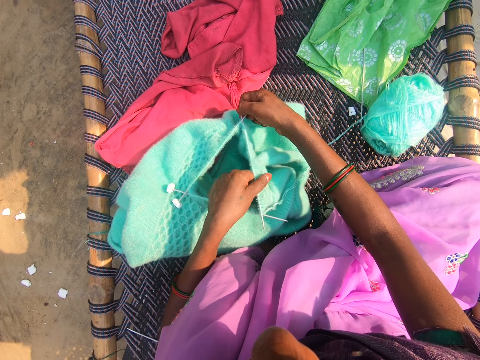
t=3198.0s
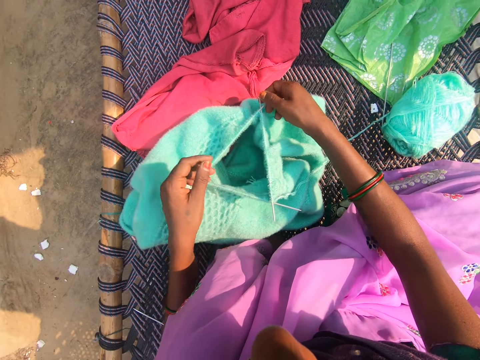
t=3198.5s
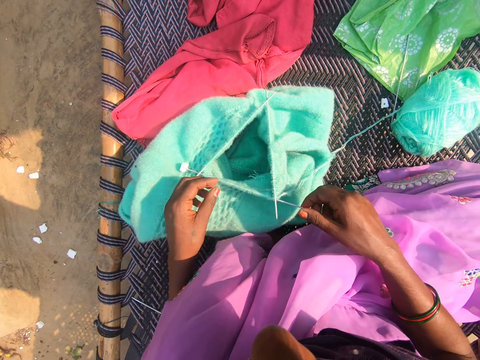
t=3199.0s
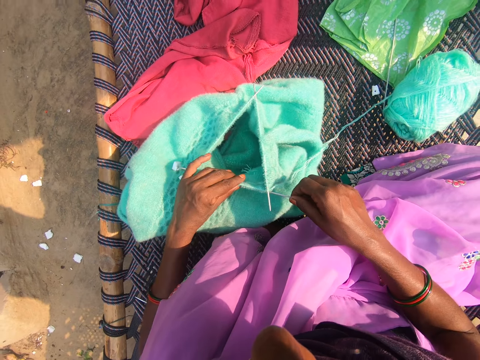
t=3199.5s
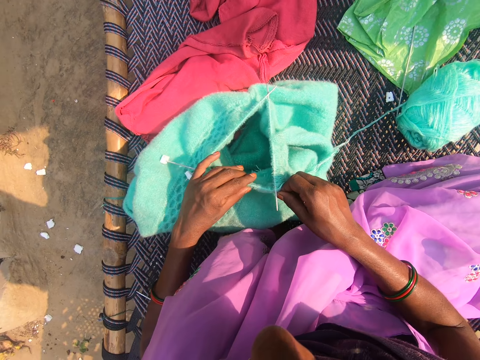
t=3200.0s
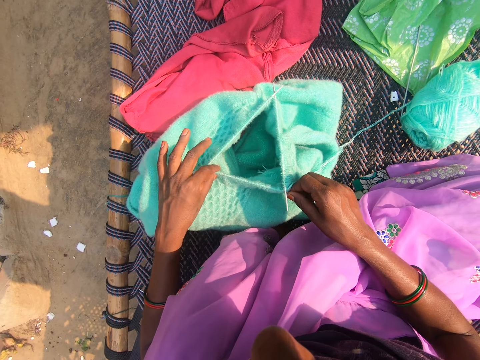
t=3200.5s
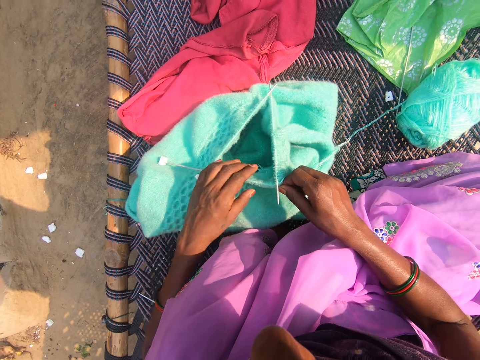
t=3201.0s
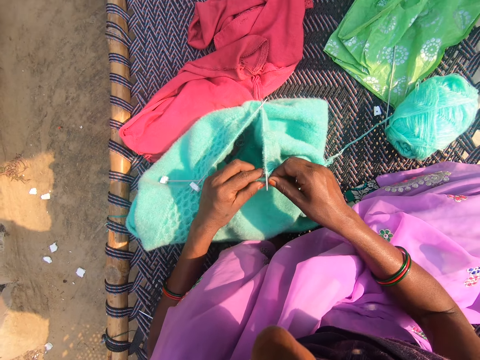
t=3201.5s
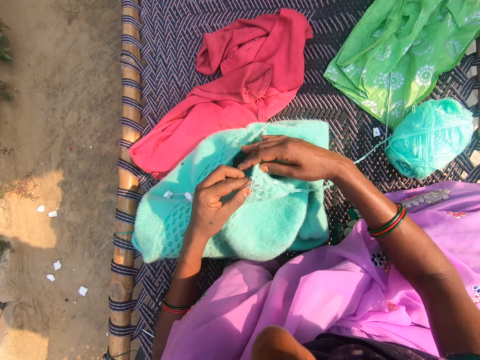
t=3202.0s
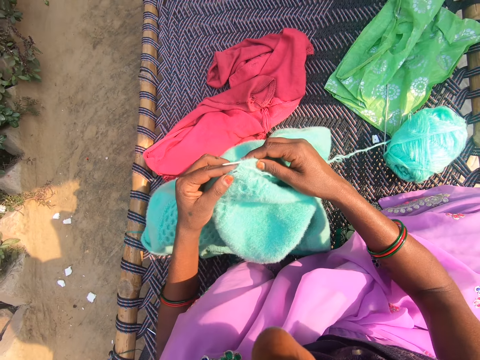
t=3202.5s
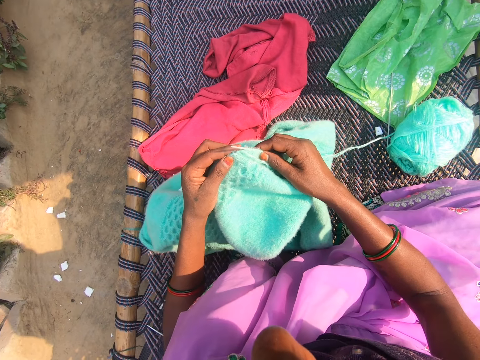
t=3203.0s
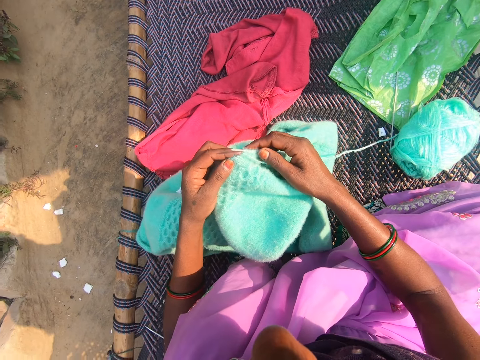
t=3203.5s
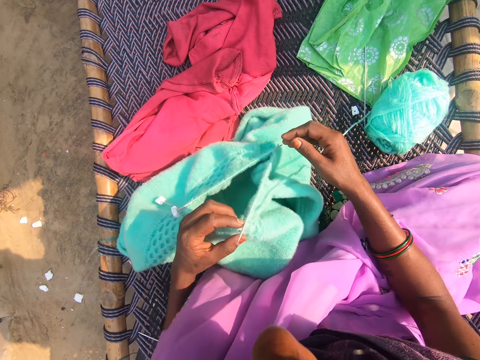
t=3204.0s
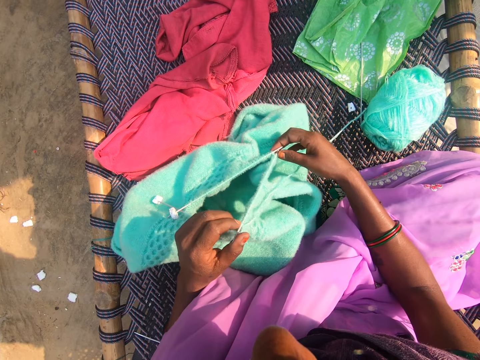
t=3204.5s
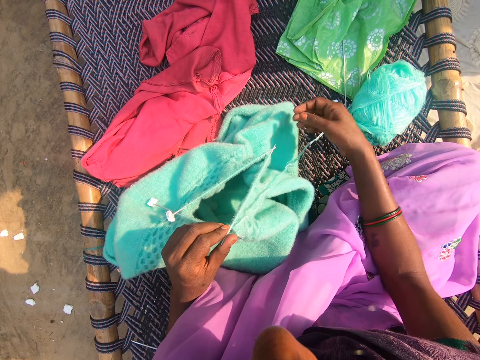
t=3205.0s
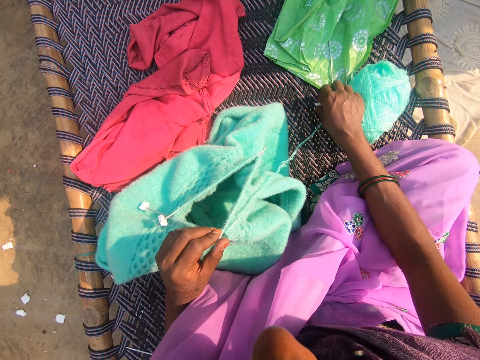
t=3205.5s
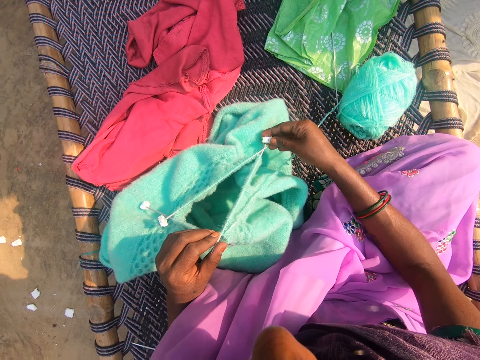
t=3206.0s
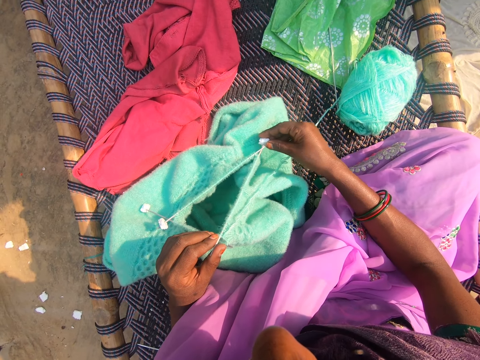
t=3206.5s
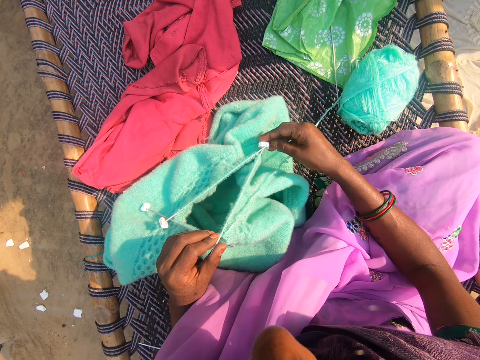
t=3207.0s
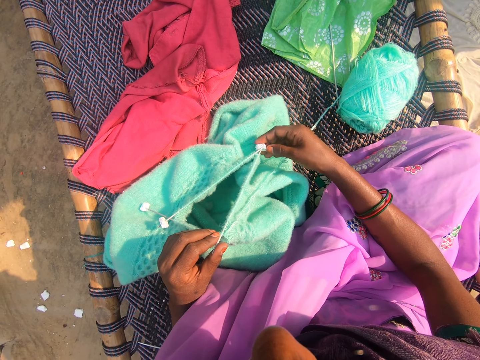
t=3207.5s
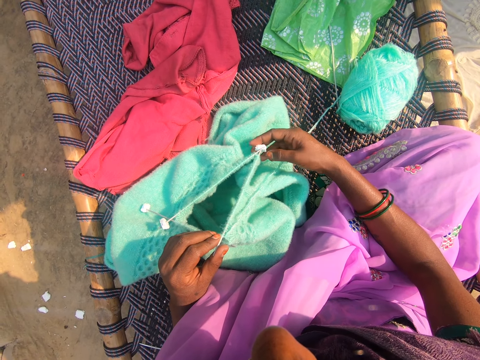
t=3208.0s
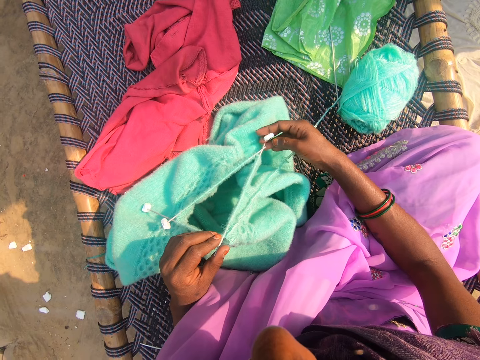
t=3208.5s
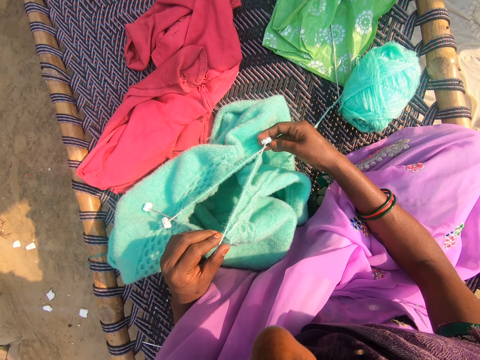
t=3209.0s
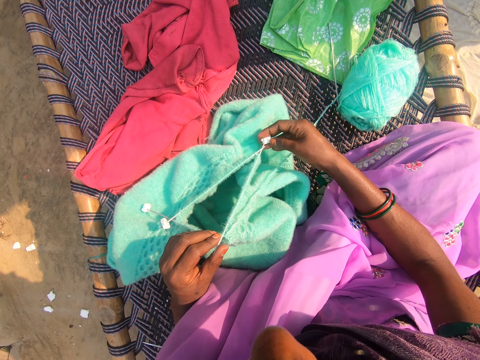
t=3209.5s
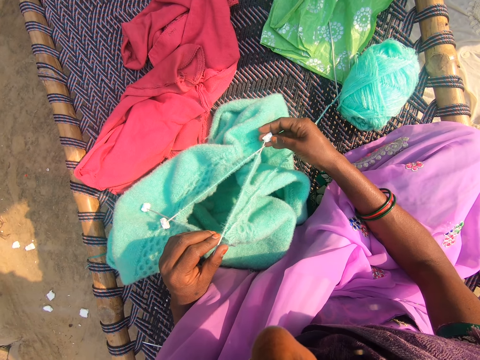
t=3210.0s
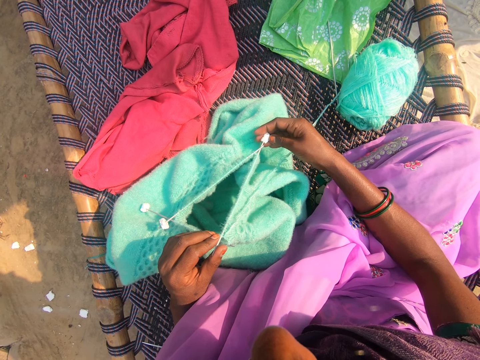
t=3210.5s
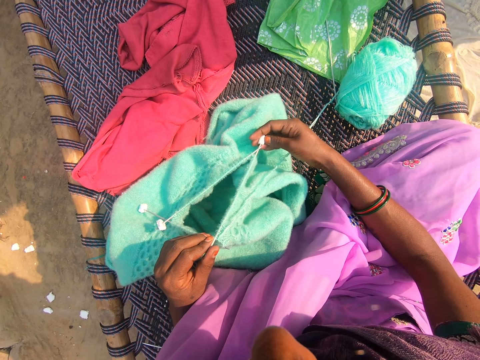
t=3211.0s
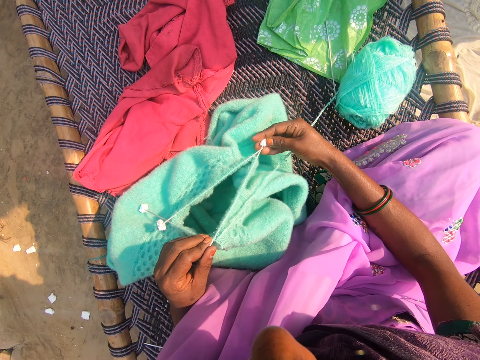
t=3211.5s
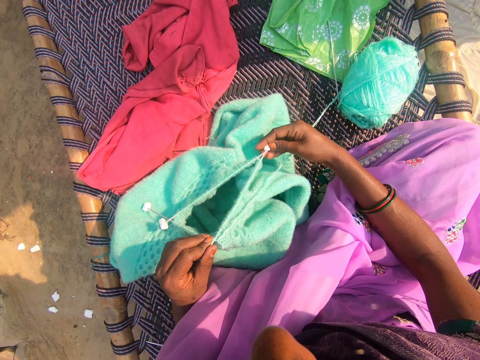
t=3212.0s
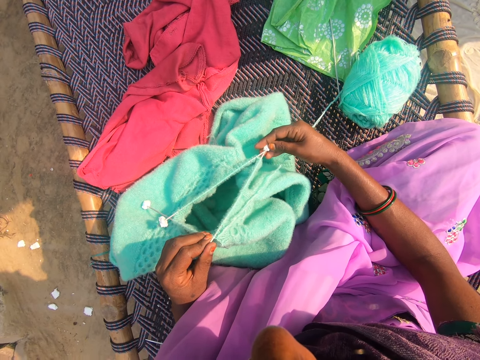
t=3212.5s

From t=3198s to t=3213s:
The camera wearer adjusts the knitting pin in the fabric. She picks the piece of package cushioning from the chair with her right hand. She fixes the piece of package cushioning in the knitting pin.

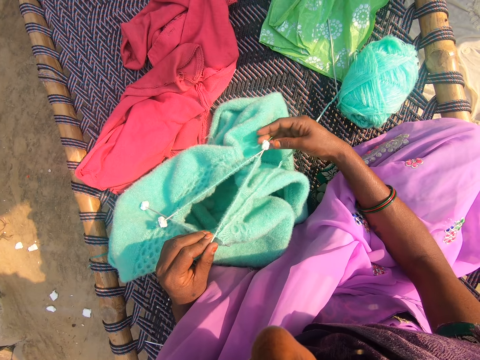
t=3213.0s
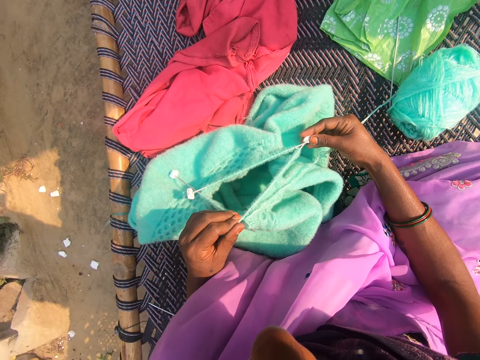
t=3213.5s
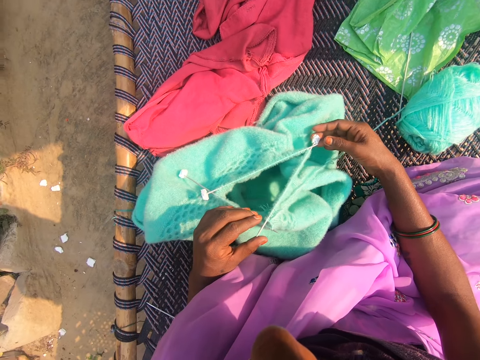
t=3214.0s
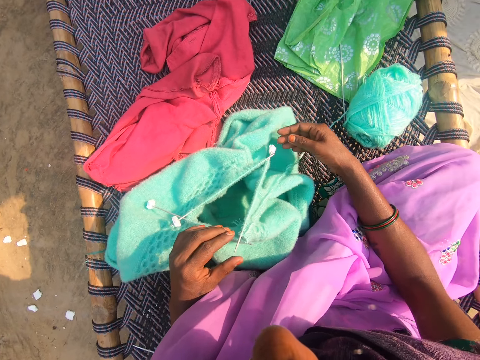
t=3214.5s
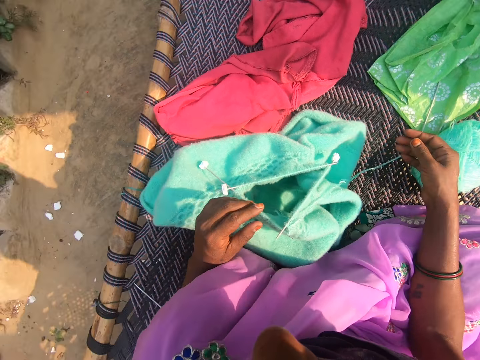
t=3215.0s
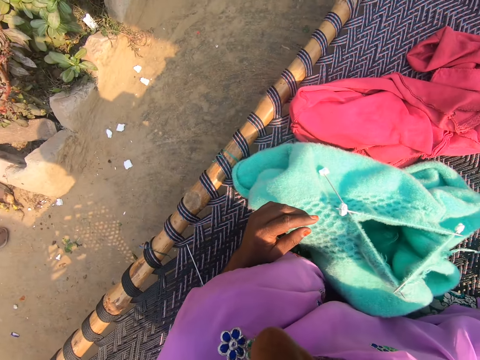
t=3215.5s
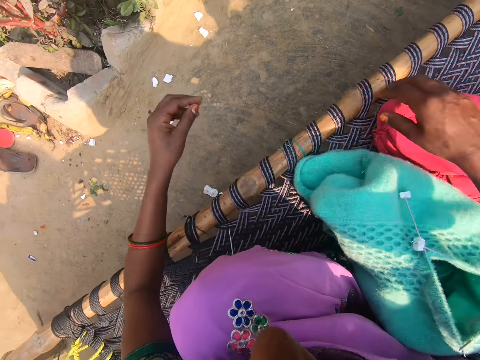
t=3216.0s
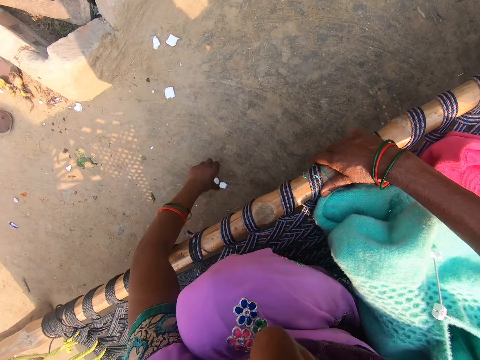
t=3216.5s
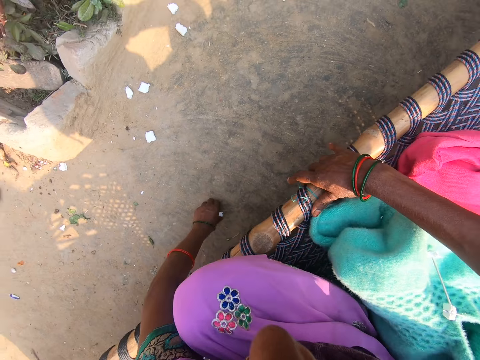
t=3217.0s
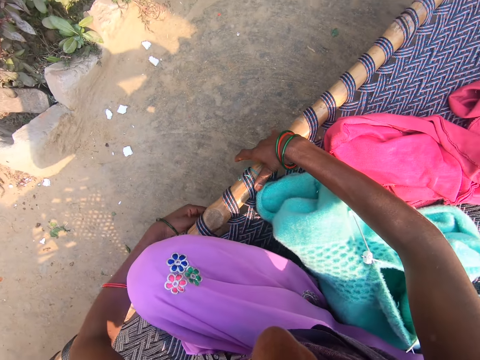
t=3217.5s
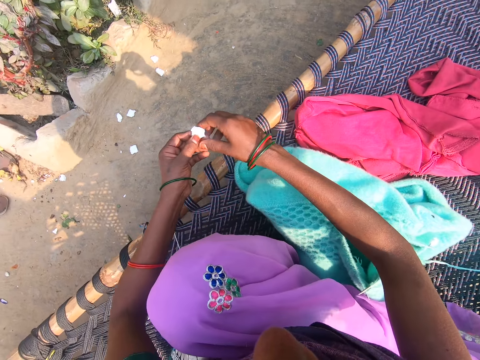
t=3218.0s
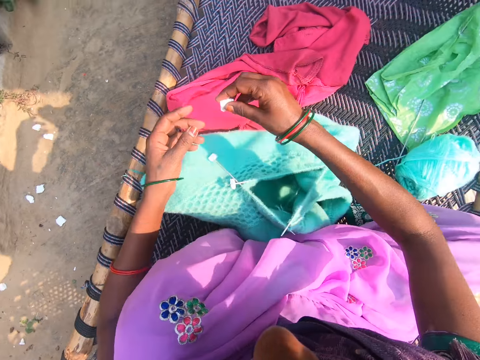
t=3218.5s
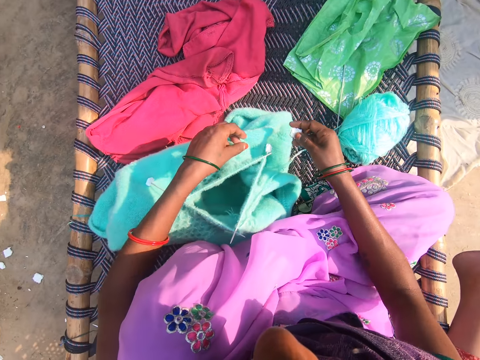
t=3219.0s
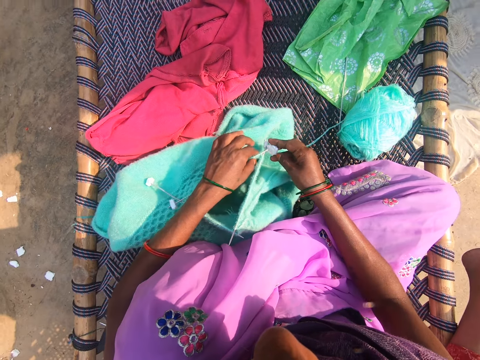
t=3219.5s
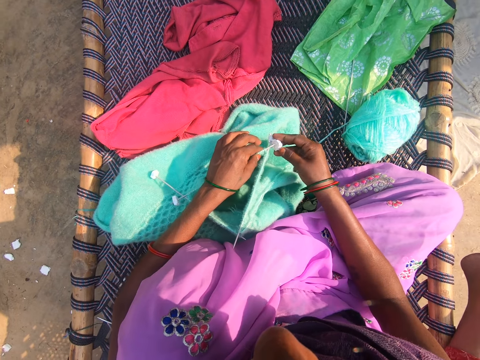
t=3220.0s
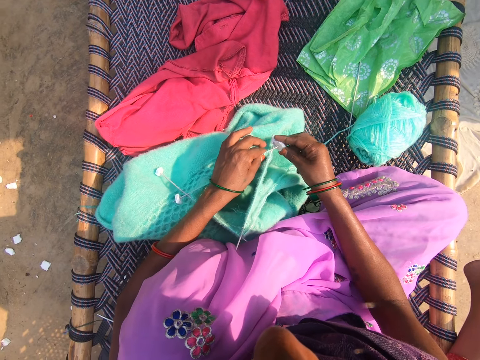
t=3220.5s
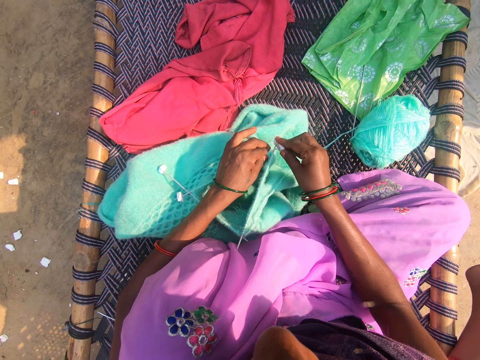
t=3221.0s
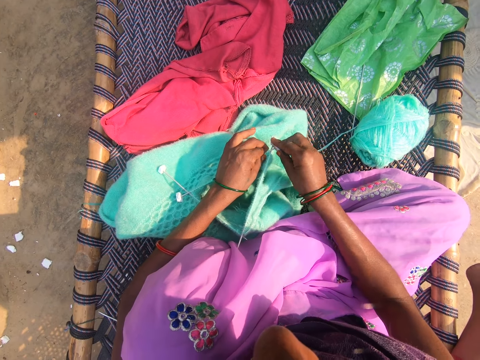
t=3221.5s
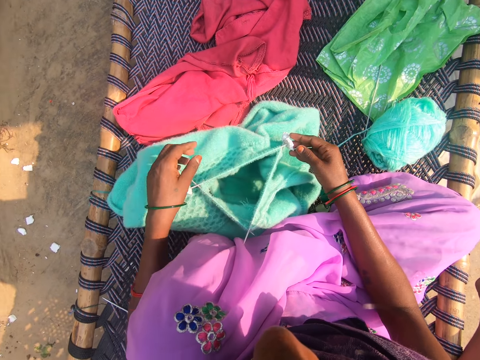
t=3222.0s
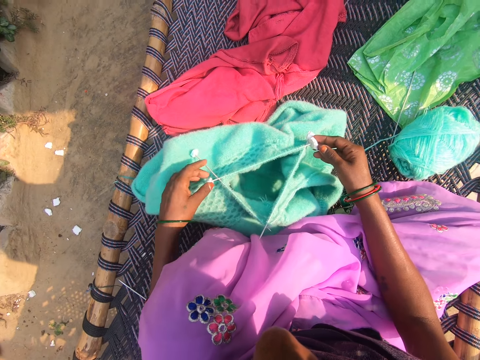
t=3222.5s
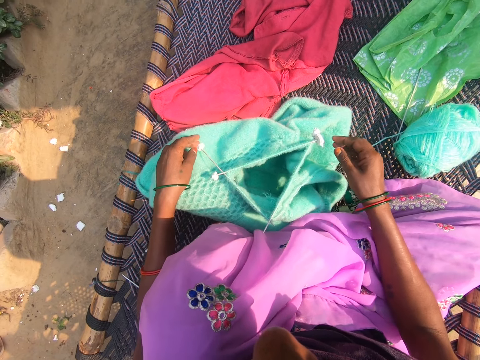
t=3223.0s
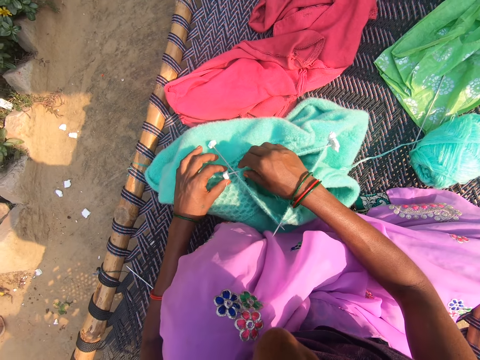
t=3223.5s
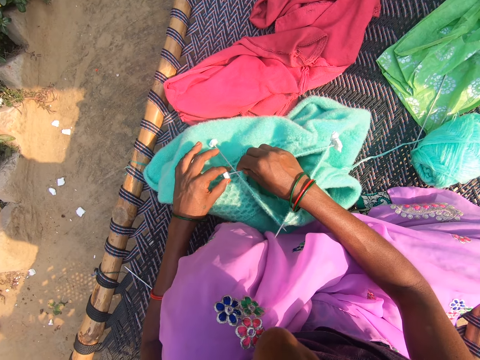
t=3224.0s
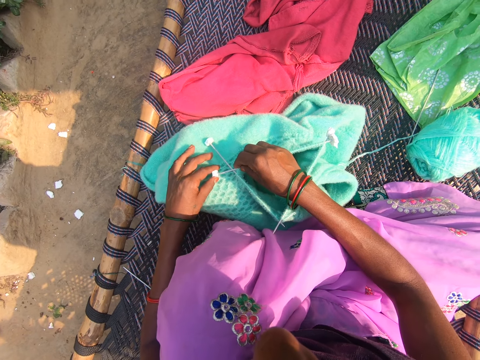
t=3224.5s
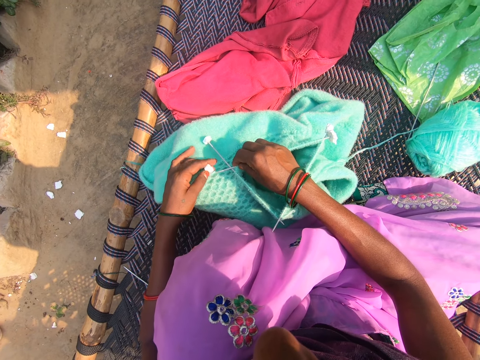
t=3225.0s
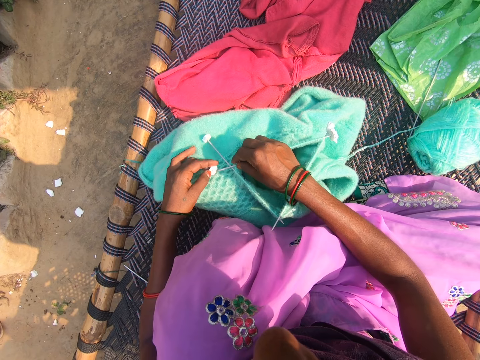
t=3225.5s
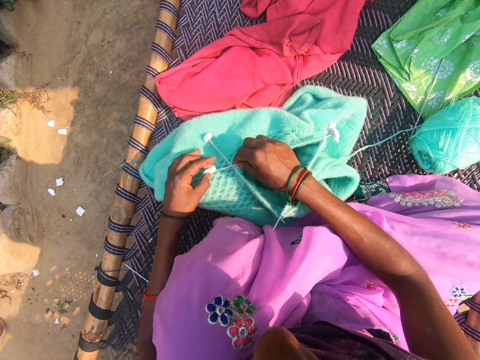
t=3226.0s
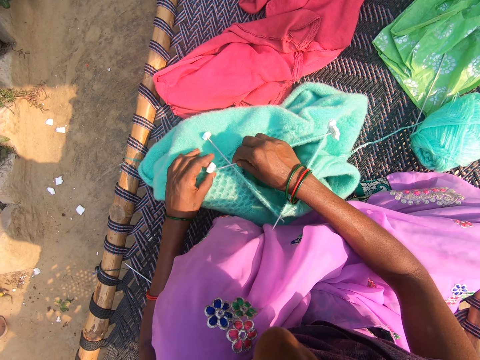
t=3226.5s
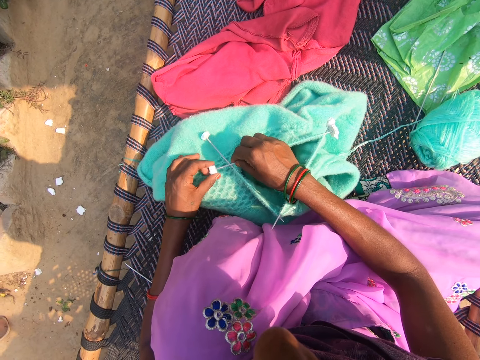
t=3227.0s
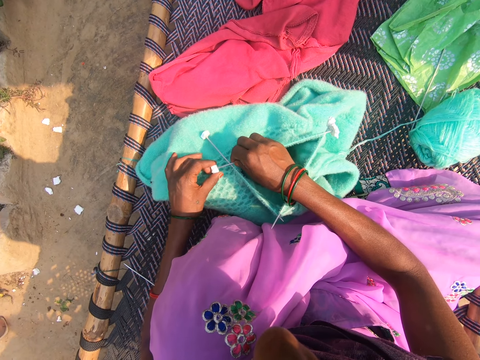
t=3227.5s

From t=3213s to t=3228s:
The camera wearer picks a second piece of package cushioning or needle gauge from the ground with her left hand. She holds the second piece of package cushioning with her two hands. She fixes the second piece of package cushioning in the knitting pin. She adjusts the pieces of package cushioning on the knitting pins in the fabric with her hands. She removes the needle gauge from a needle. She puts the needle gauge in the needle.
